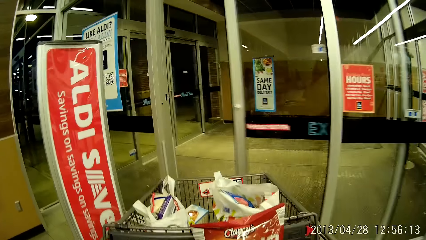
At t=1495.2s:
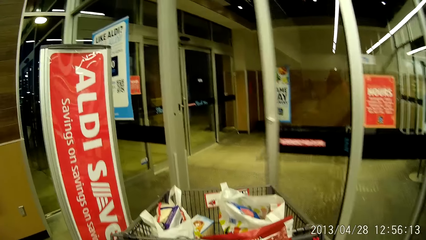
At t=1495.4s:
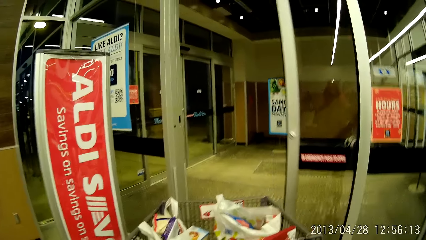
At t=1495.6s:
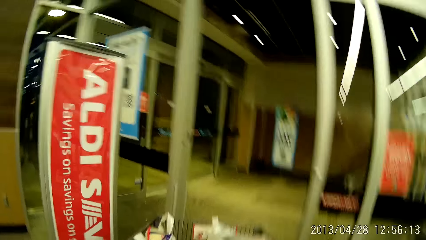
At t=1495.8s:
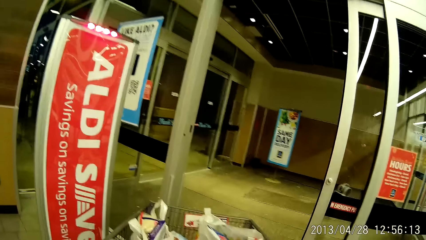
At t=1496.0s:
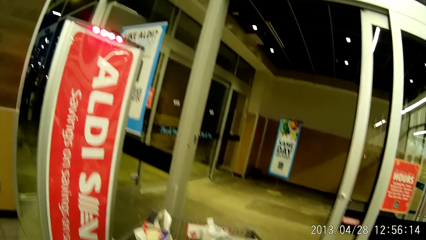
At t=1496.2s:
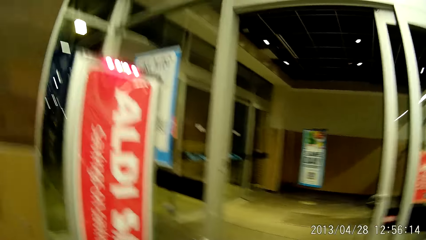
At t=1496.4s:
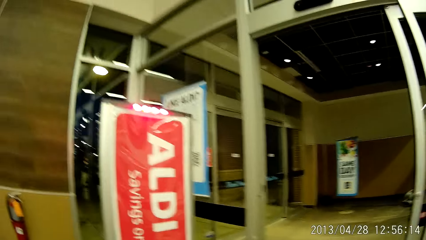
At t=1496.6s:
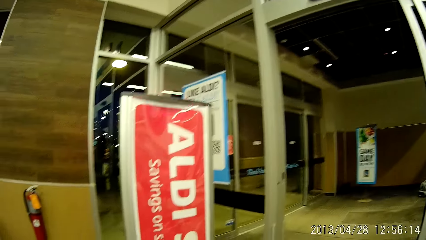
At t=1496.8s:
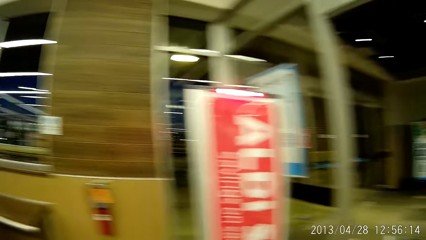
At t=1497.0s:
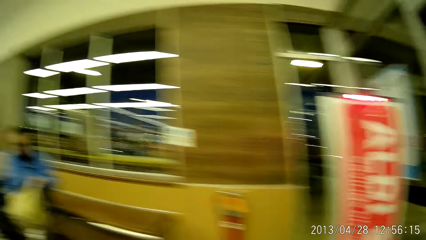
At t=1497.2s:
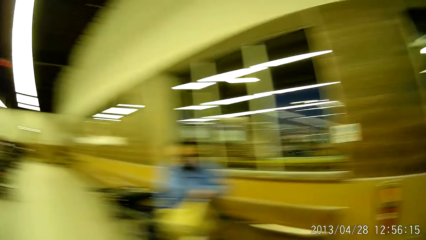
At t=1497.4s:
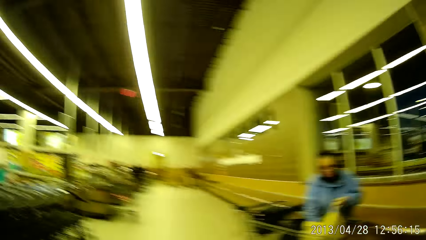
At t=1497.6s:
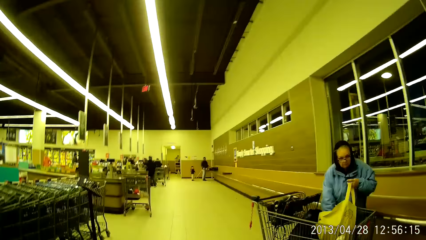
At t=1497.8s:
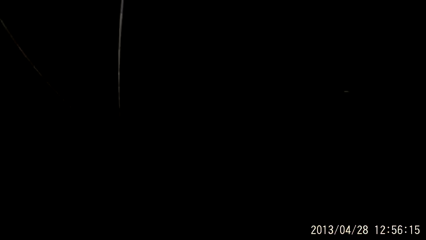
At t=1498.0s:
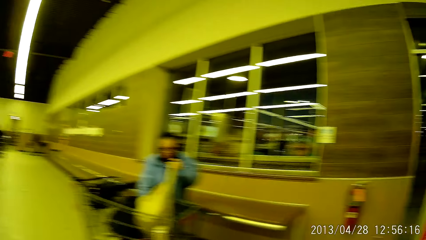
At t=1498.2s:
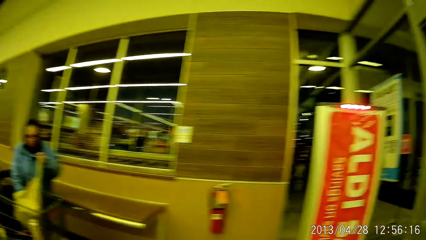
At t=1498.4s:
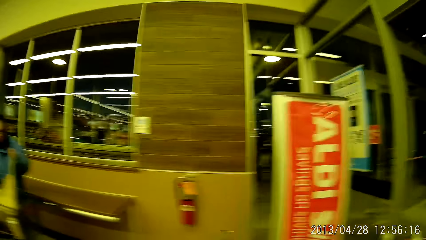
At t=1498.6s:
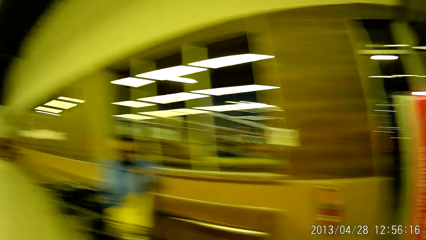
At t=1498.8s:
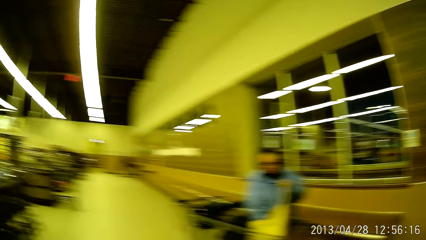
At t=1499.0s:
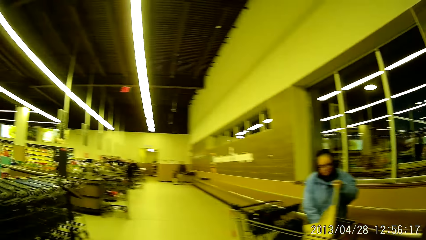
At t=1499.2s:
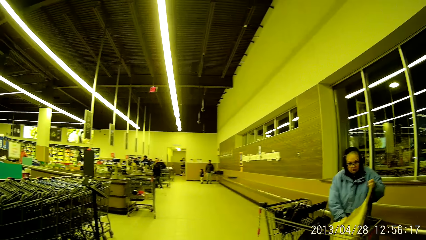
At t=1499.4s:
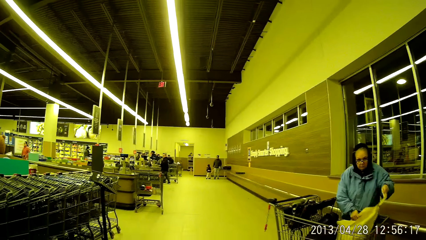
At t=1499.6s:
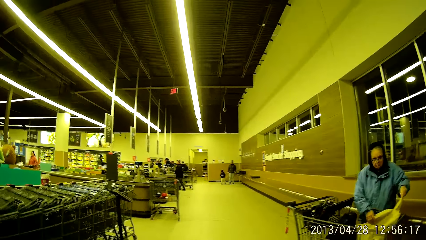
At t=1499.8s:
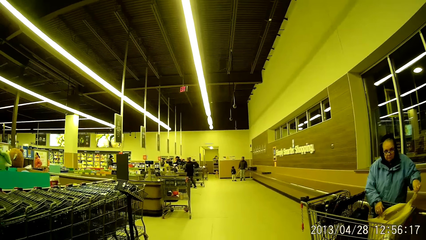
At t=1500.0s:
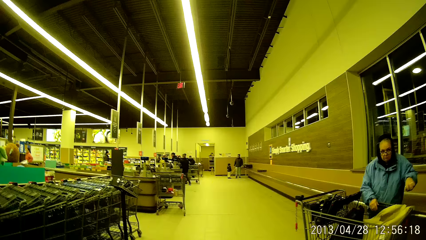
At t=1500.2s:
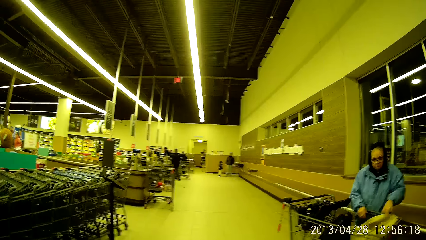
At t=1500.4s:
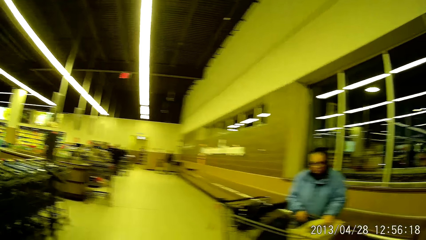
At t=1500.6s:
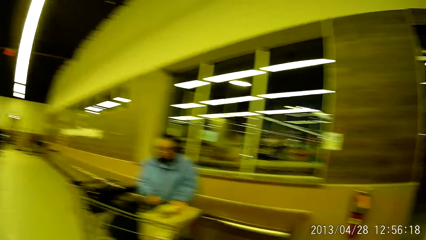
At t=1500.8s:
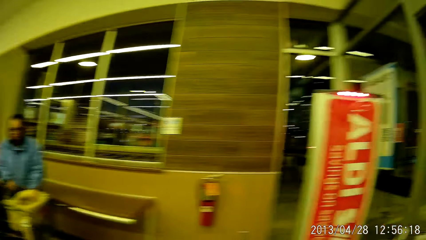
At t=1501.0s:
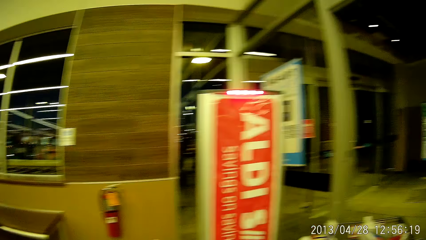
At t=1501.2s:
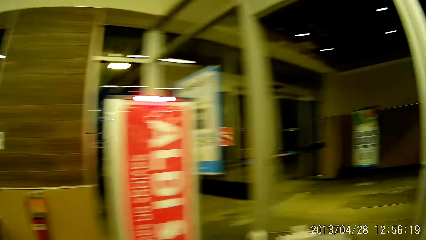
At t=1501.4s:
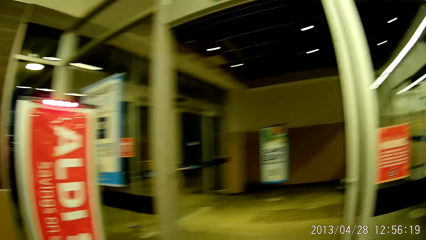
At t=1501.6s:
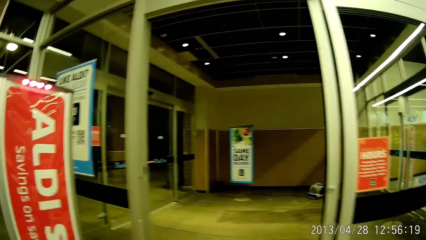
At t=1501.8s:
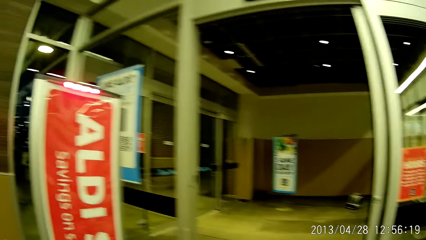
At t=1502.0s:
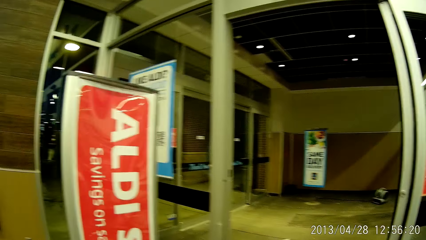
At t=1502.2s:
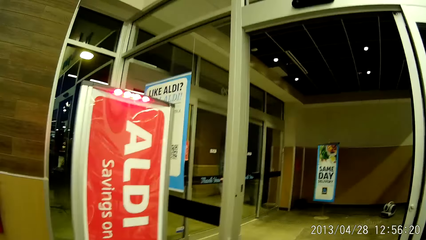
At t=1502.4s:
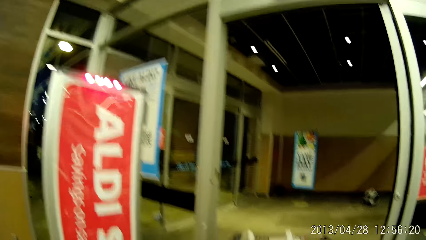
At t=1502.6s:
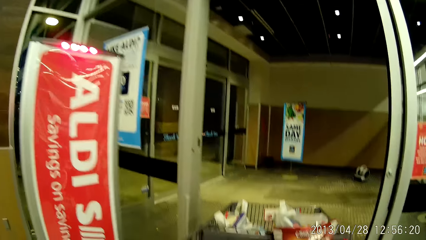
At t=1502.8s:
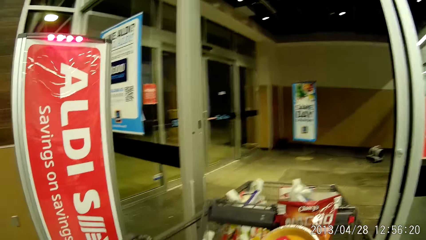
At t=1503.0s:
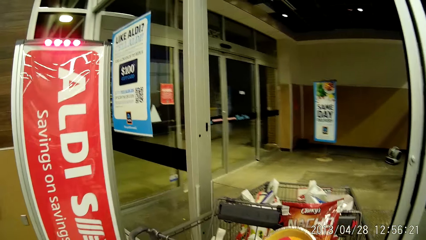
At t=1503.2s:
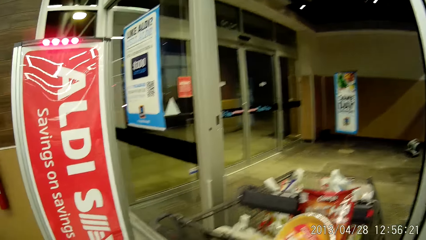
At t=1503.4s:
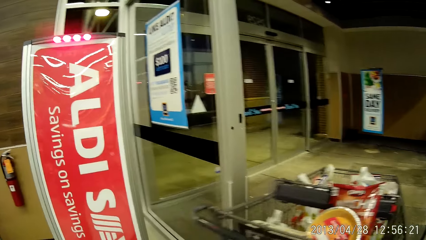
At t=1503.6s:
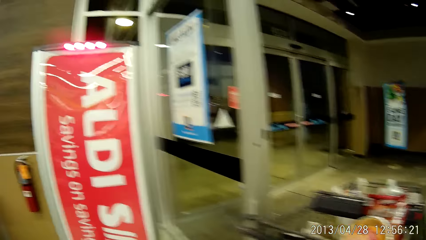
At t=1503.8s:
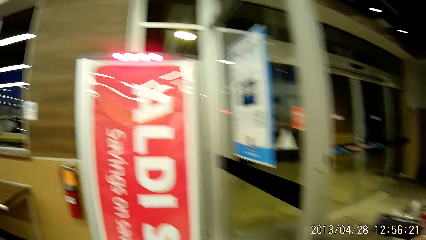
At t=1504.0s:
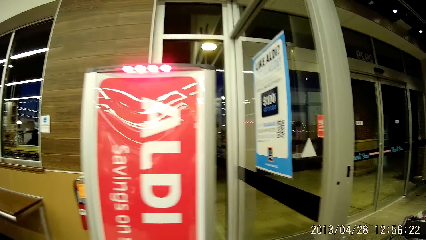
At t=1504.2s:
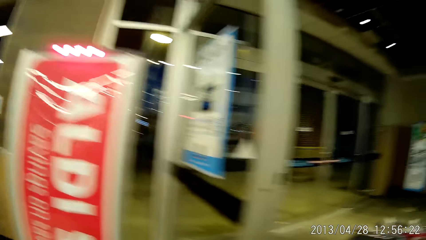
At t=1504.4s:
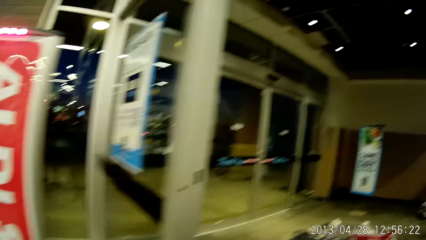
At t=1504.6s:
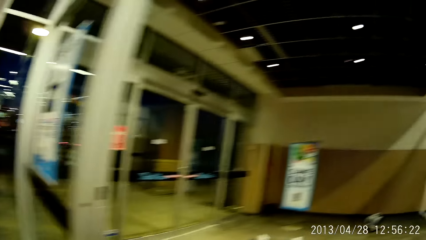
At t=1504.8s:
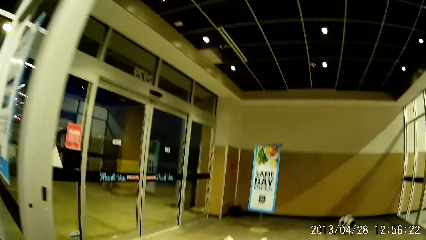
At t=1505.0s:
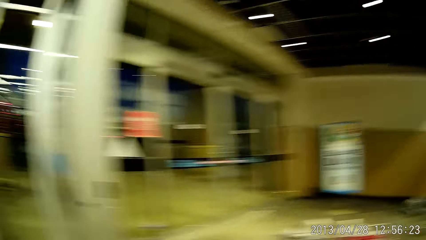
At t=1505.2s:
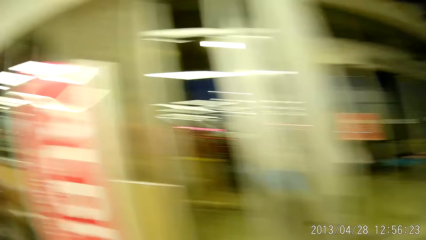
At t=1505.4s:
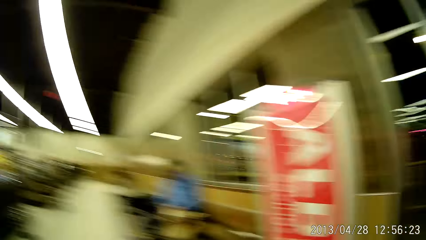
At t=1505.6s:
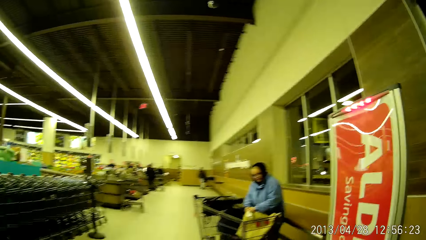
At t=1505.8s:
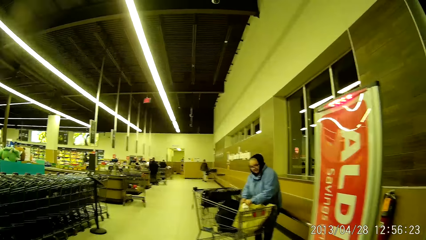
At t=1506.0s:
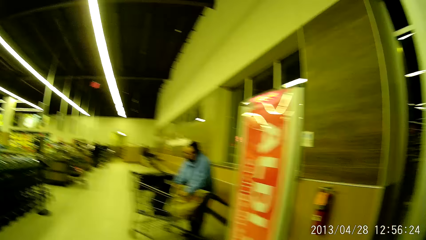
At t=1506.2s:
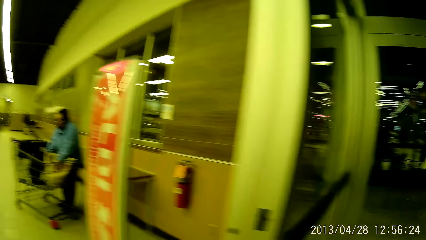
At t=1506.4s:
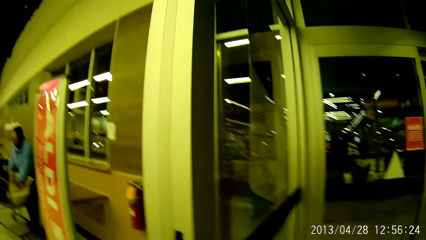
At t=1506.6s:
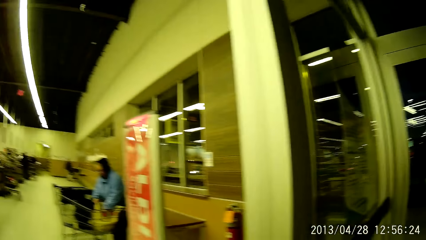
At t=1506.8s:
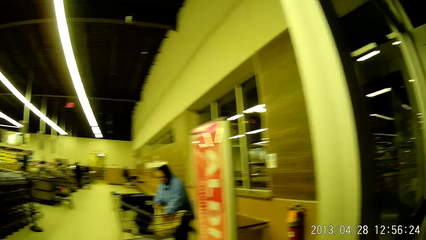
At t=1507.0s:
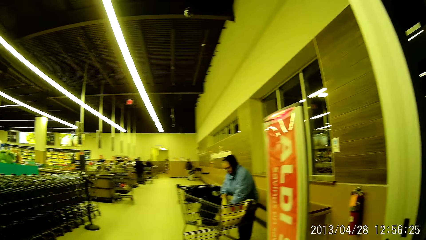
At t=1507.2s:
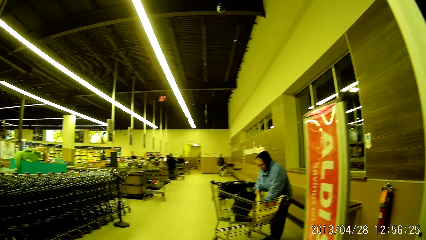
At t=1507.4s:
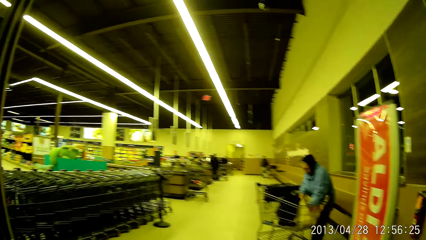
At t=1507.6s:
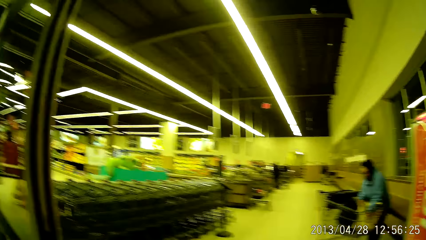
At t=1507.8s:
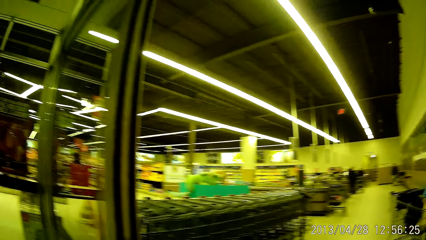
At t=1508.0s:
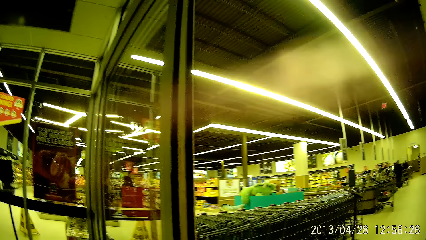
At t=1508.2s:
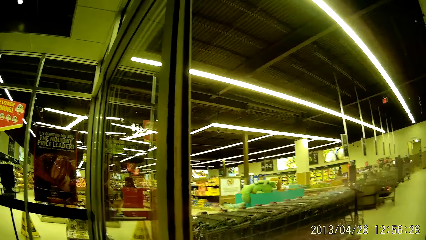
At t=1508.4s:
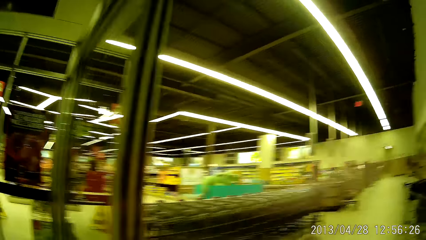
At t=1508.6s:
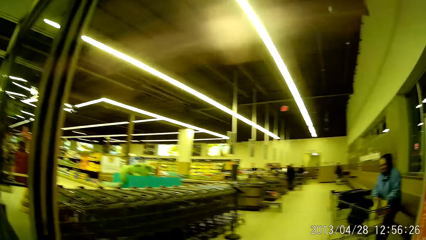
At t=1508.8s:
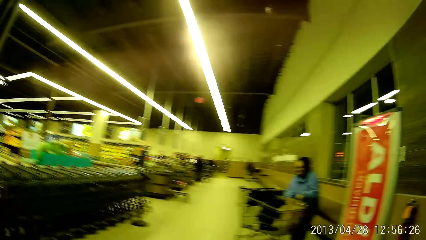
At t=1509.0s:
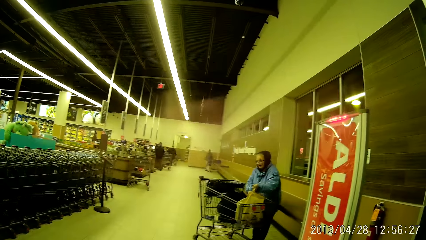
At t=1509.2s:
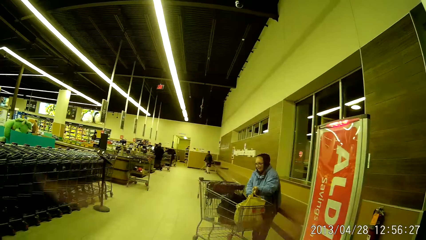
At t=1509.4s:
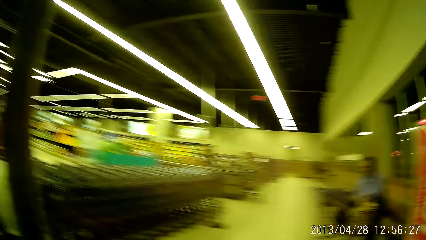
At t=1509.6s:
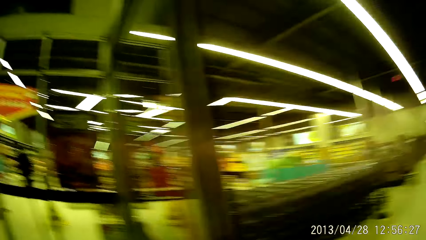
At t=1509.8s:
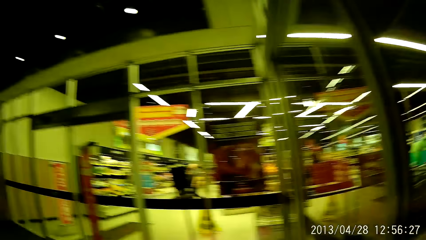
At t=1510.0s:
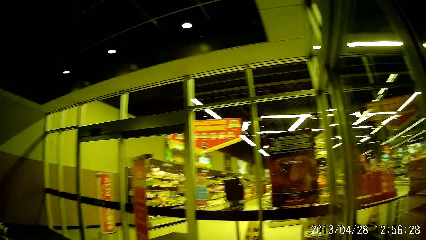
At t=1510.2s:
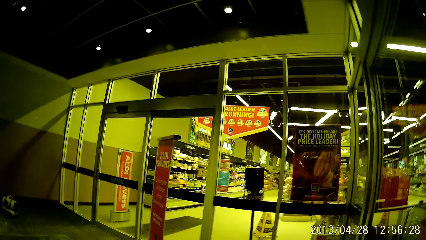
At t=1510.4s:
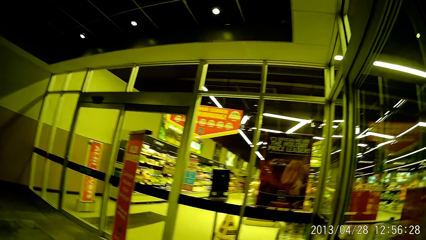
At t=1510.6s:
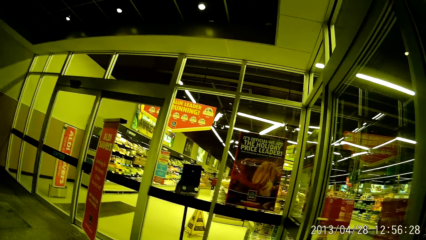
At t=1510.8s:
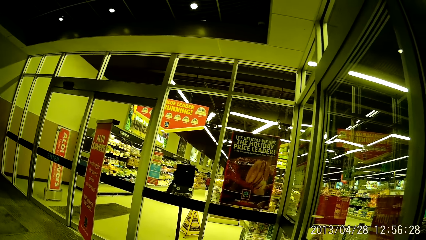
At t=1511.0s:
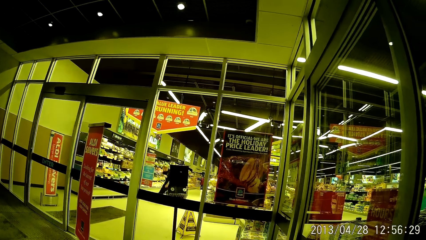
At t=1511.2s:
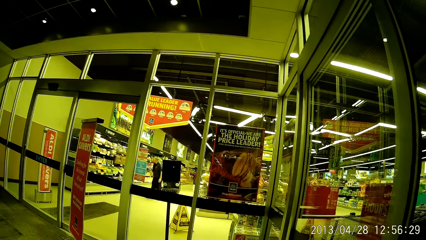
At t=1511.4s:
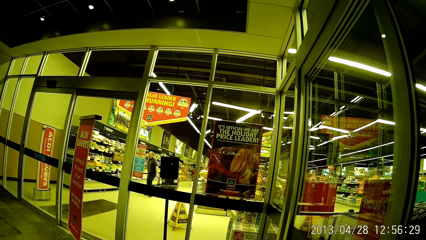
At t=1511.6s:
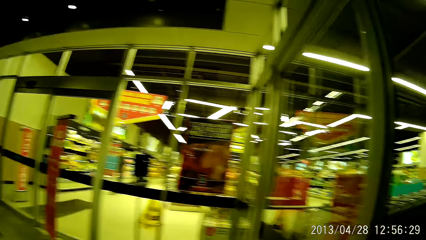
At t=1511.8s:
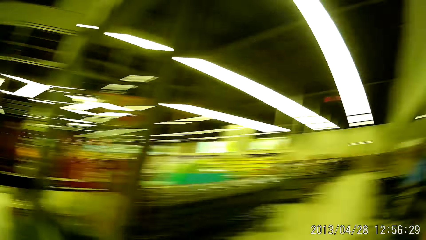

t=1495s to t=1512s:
The camera wearer looks around. They push the trolley away from the supermarket. They look around.
